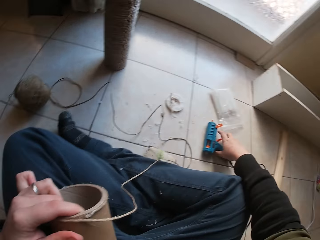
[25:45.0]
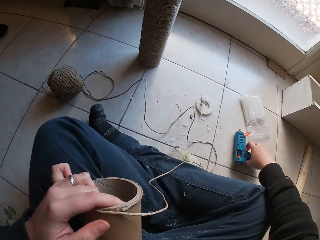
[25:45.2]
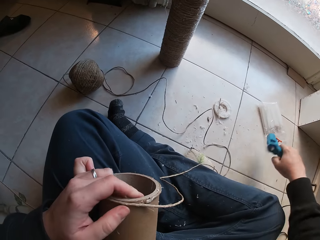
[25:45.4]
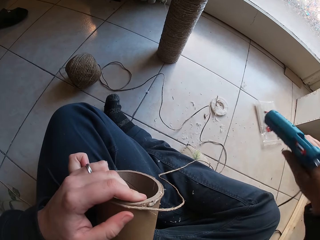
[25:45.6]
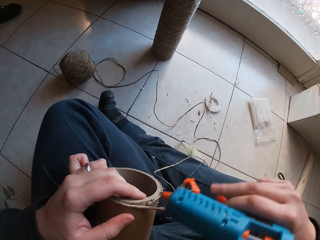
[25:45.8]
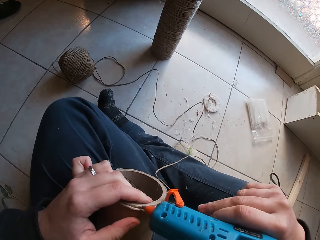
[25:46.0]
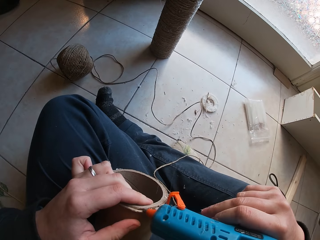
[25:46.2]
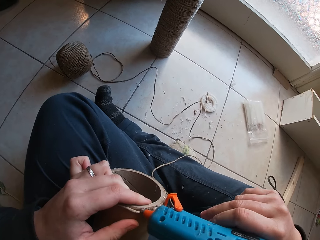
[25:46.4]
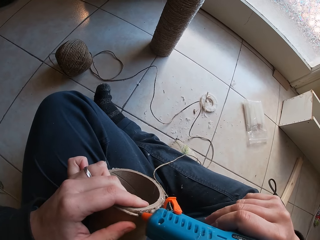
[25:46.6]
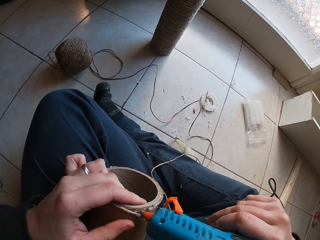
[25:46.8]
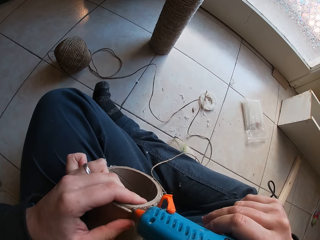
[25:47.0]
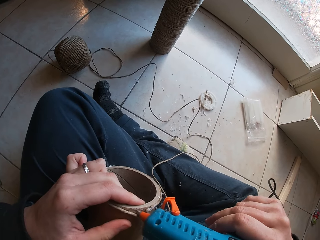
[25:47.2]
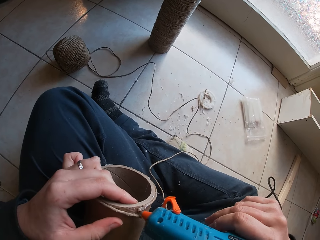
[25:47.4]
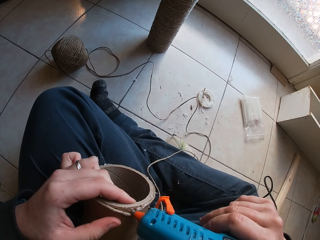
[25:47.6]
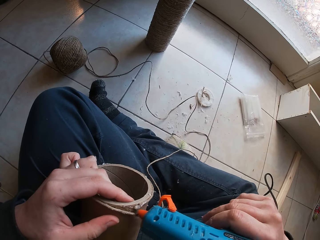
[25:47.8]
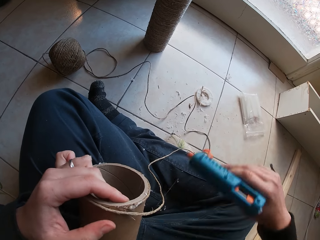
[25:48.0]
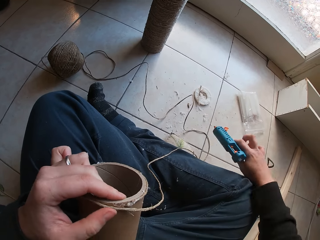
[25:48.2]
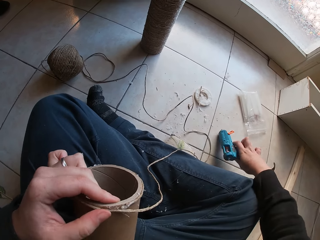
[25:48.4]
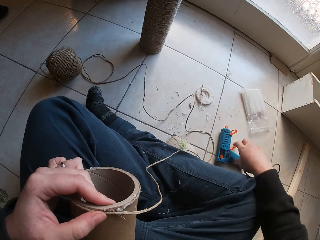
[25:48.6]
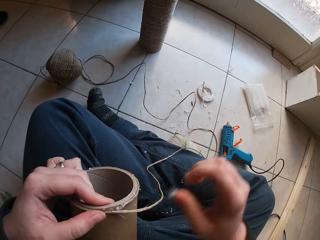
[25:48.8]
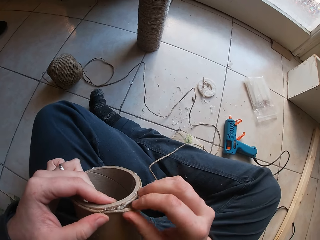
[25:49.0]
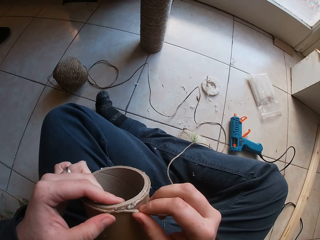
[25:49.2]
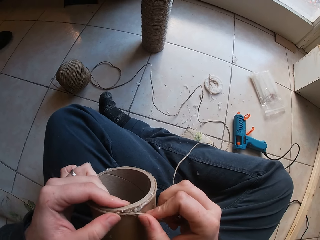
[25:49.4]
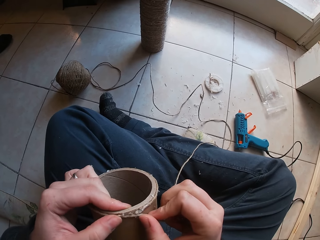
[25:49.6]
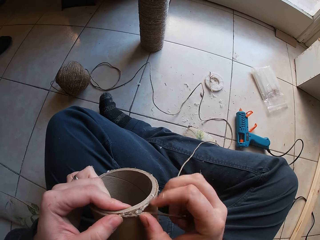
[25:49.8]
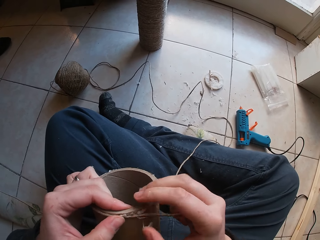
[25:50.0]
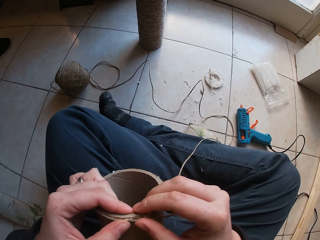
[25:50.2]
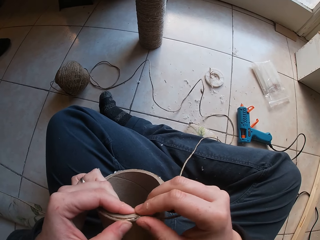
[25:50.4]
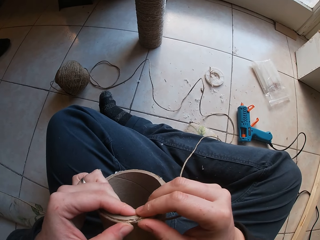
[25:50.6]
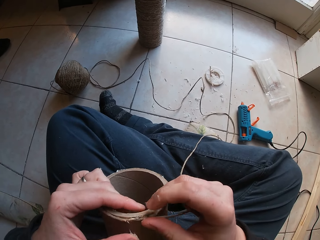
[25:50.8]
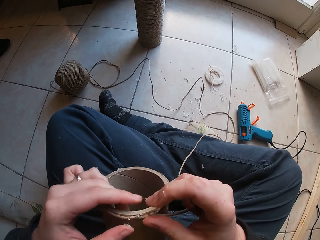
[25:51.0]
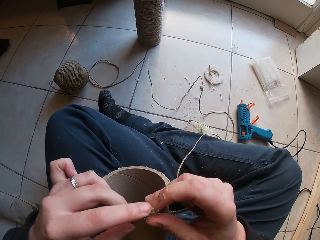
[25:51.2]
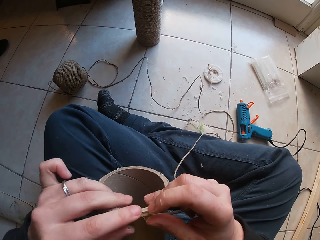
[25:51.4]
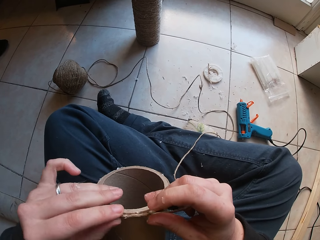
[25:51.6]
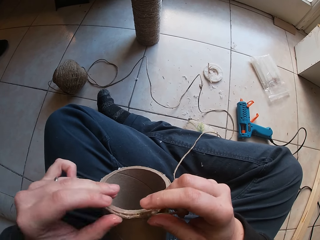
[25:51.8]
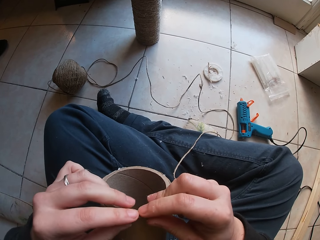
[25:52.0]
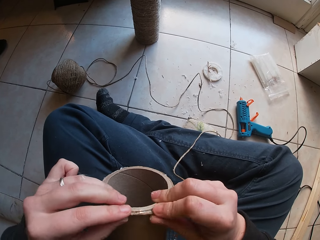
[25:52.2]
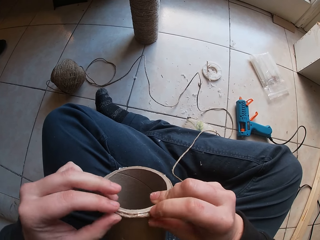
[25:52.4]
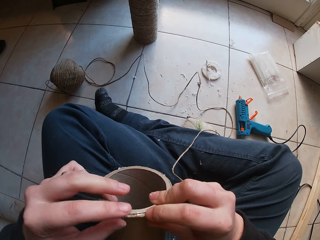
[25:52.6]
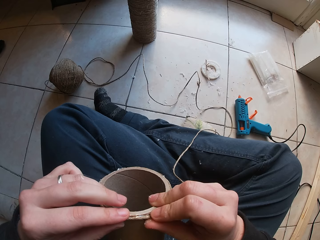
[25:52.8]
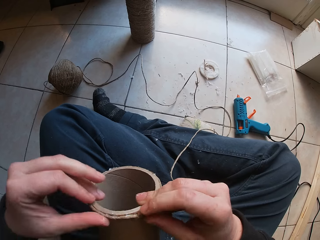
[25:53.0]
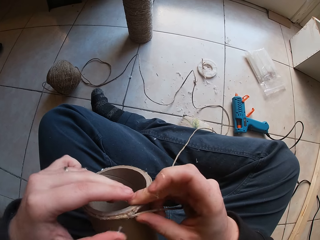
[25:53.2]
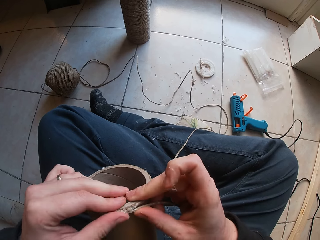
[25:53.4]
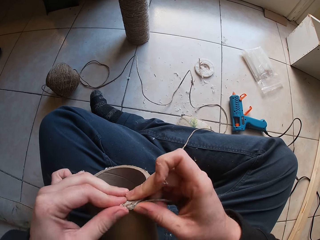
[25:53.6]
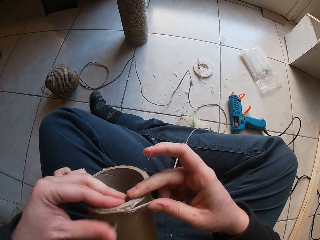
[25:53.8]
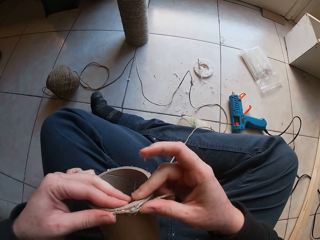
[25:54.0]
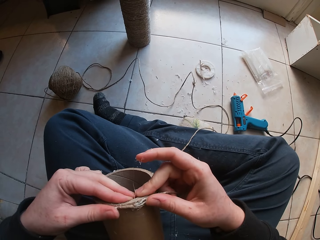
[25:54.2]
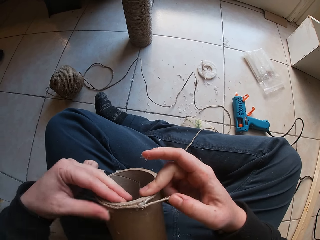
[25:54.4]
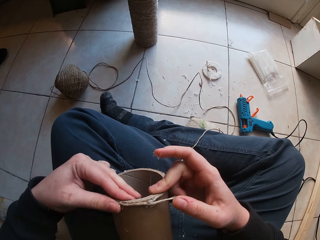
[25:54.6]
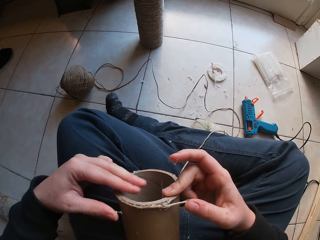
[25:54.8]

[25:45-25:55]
The camera wearer picks up the glue gun on the floor with her right hand. She puts the glue on the cardboard tube or pulley in her left hand with the glue gun in her right hand. She drops the glue gun on the floor with her right hand. She wraps the yarn or thread around the cardboard tube in her left hand with her right hand. She fixes the thread to the pulley.

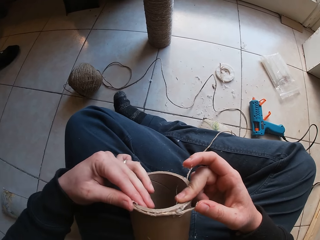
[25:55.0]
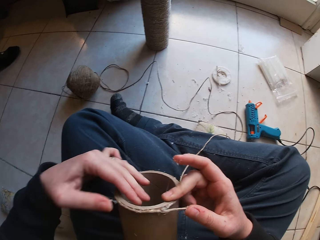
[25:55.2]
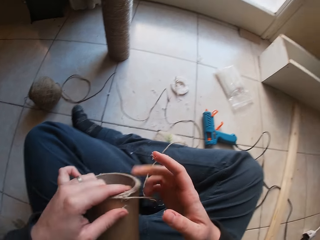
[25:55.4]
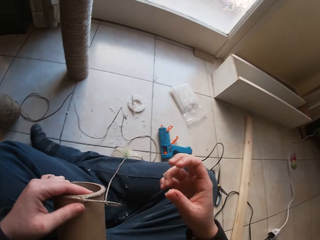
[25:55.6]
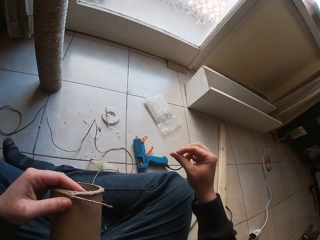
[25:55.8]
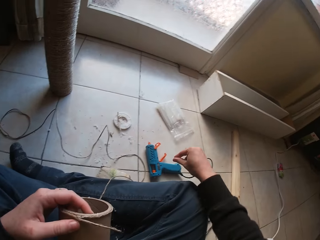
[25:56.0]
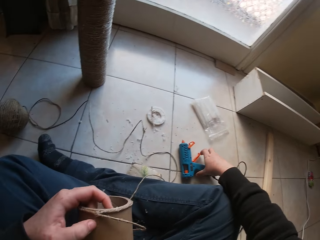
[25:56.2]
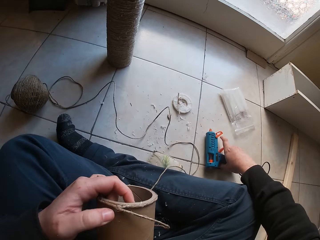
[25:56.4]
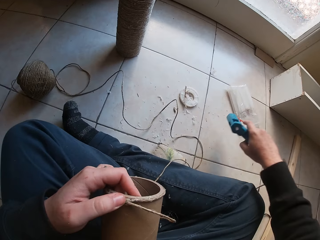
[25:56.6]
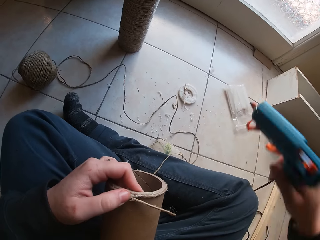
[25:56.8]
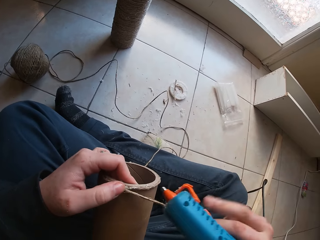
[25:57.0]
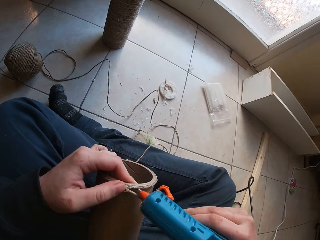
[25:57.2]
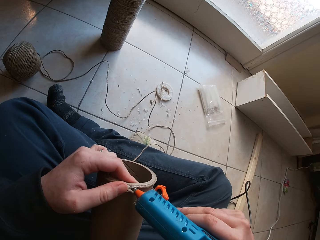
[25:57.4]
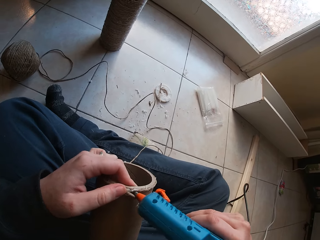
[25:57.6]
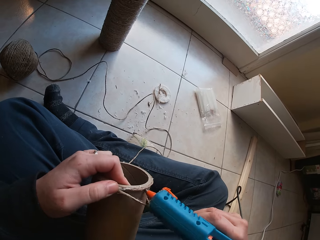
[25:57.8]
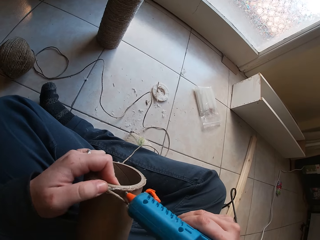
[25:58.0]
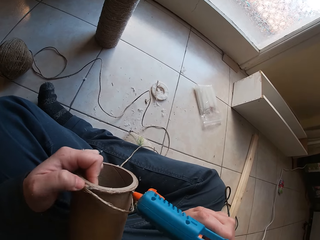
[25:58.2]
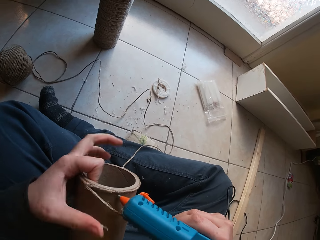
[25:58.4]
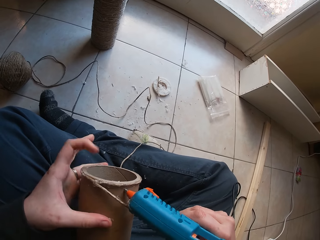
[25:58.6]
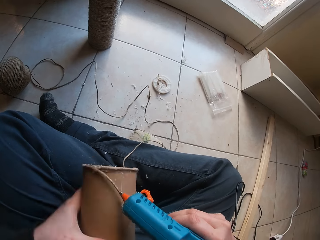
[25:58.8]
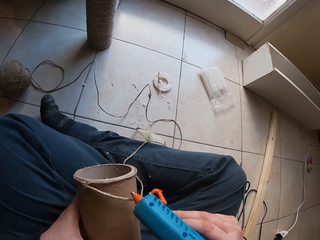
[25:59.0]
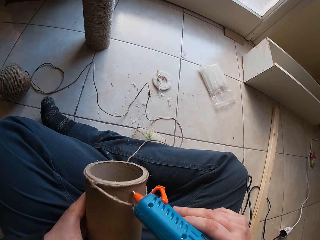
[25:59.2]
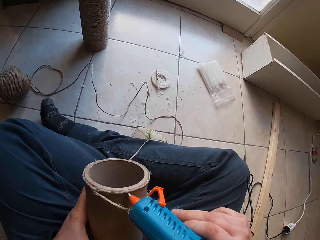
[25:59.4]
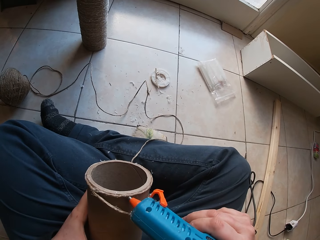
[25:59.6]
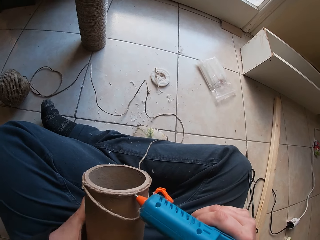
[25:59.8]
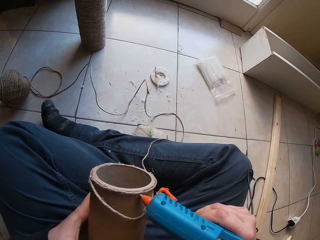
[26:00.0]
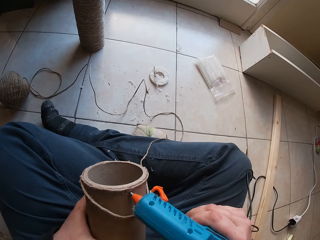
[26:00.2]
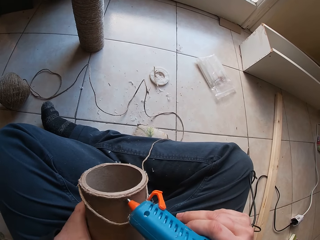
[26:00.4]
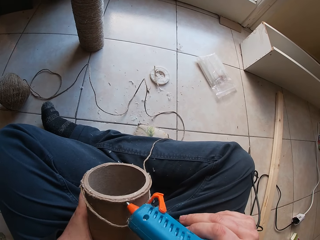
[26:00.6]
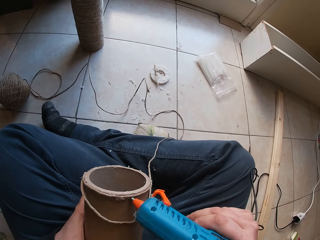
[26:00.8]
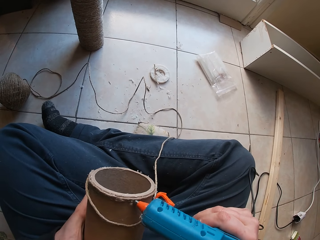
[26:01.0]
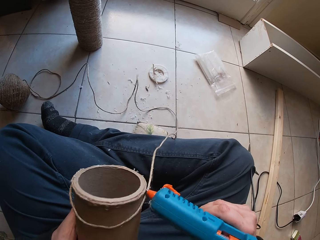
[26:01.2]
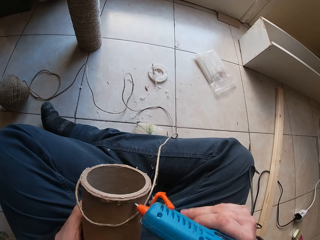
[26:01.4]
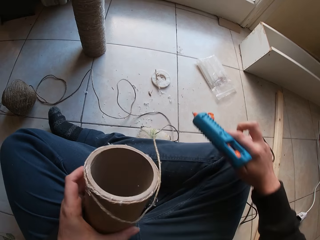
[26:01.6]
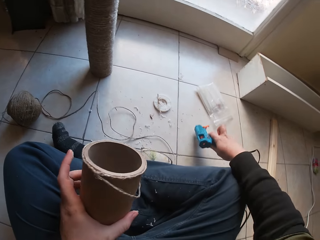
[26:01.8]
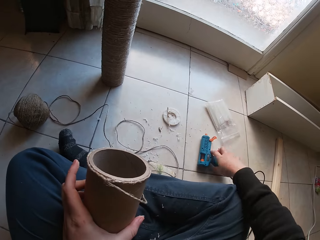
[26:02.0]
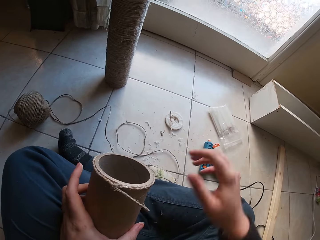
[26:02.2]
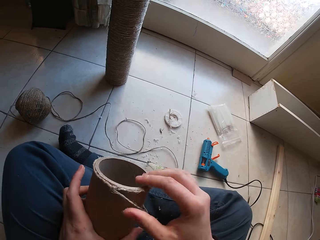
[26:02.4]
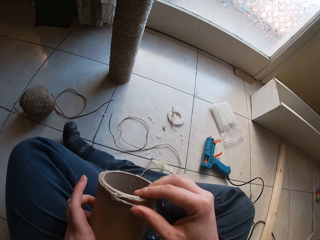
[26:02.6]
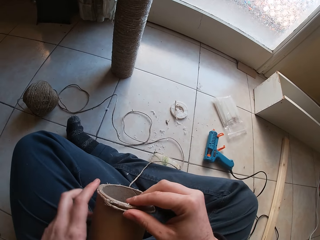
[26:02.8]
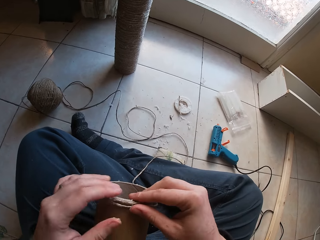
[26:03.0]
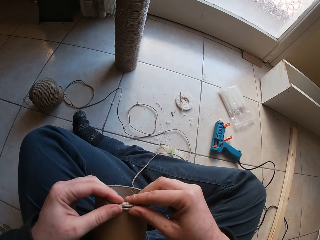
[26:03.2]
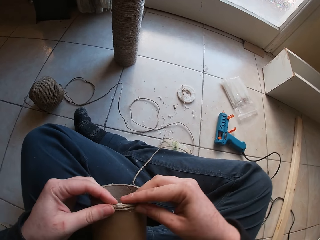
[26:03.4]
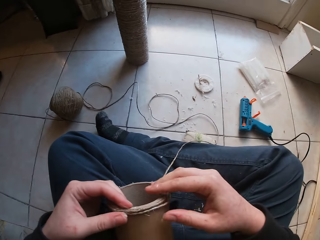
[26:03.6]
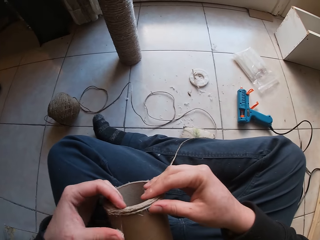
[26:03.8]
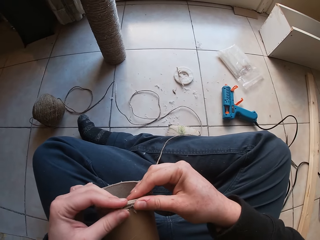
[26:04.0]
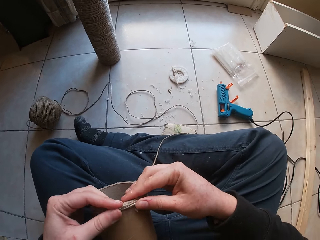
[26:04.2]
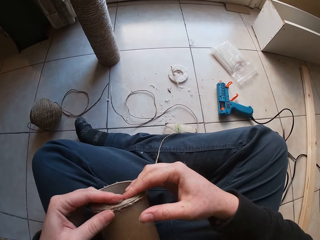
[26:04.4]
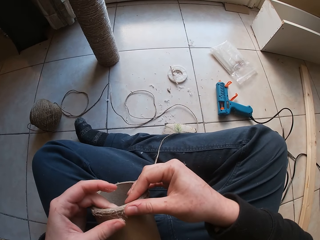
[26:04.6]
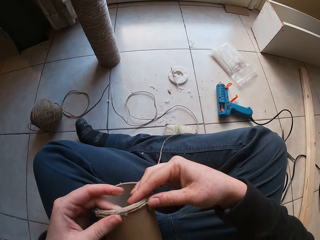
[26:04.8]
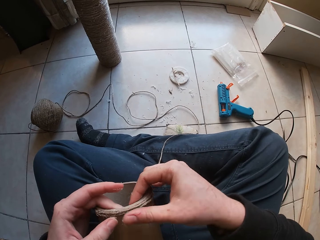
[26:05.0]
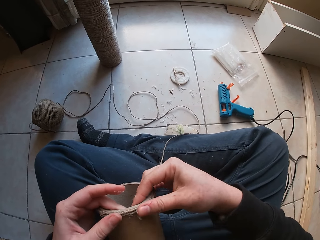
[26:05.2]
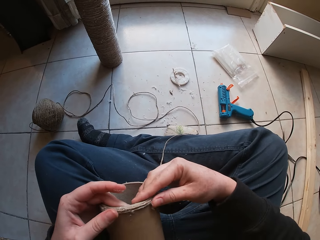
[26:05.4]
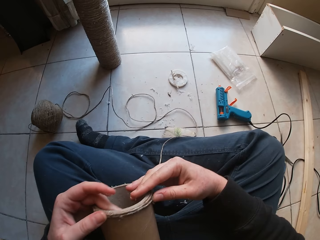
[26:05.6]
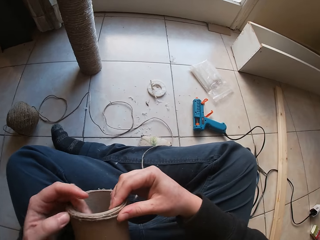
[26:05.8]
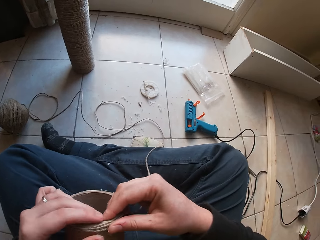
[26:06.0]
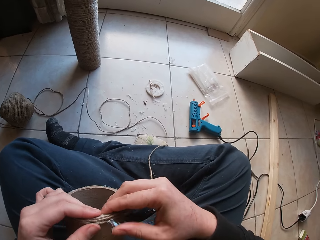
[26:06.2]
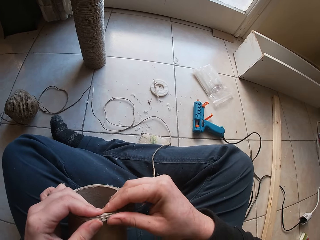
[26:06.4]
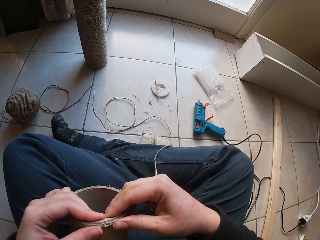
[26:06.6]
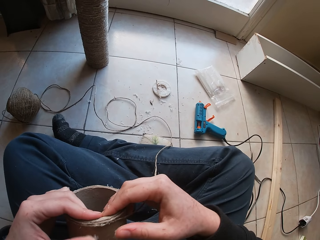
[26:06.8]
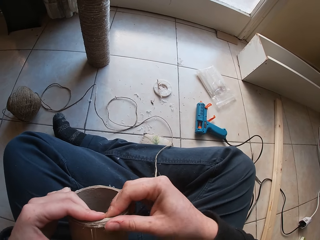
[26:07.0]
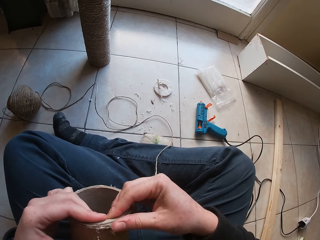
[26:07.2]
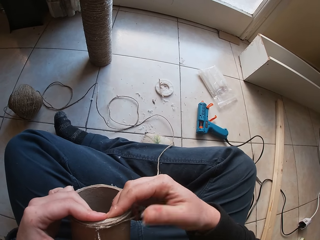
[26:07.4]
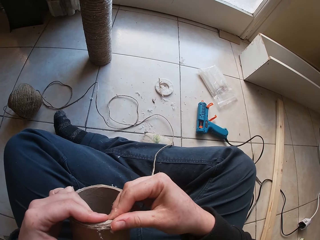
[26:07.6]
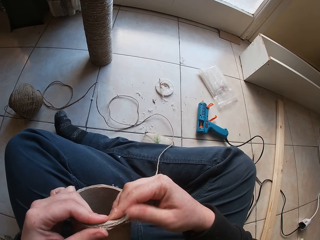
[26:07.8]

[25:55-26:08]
The camera wearer picks up the glue gun on the floor with her right hand. She puts the glue on the cardboard tube in her left hand with the glue gun in her right hand. She drops the glue gun on the floor with her right hand. She wraps the yarn around the cardboard tube in her left hand with her right hand.
